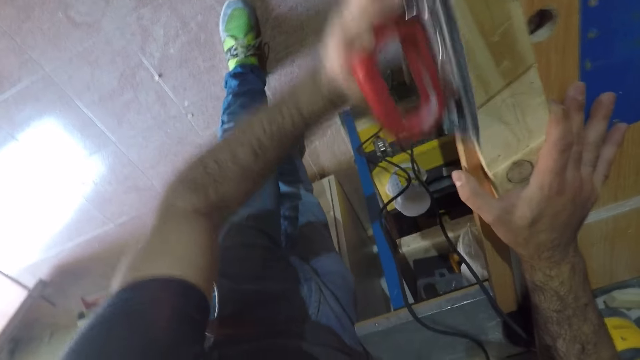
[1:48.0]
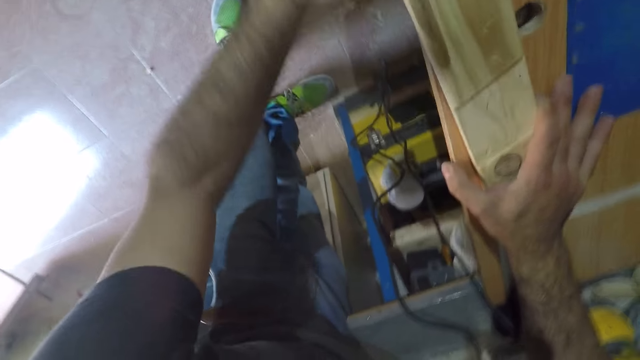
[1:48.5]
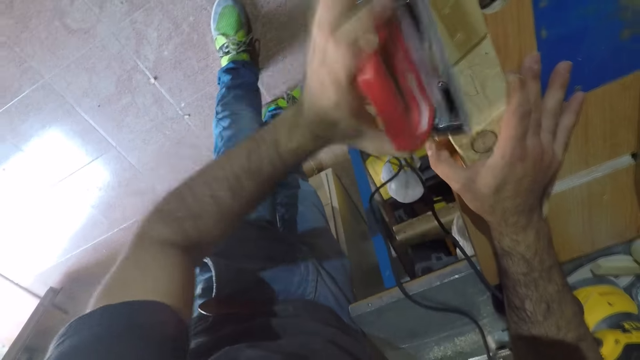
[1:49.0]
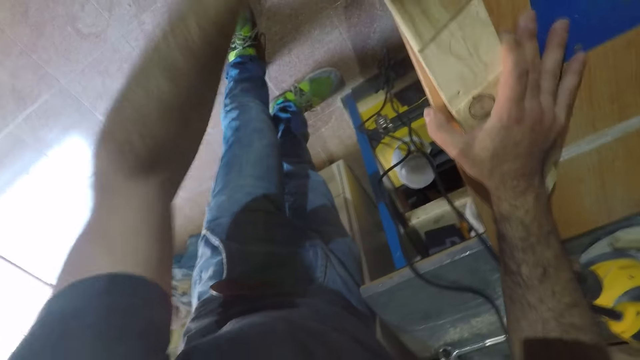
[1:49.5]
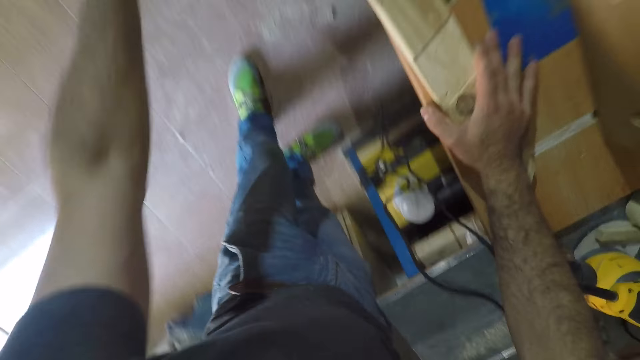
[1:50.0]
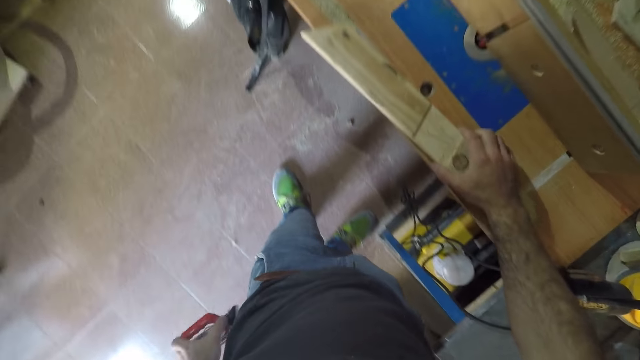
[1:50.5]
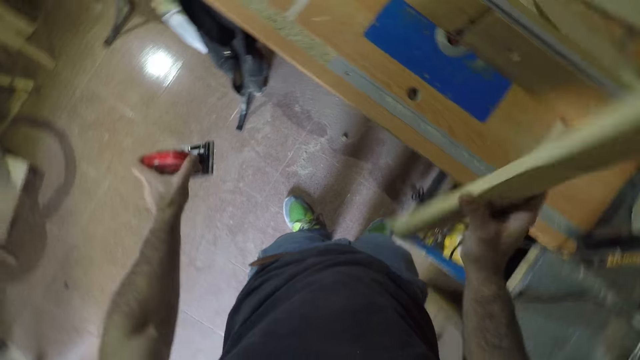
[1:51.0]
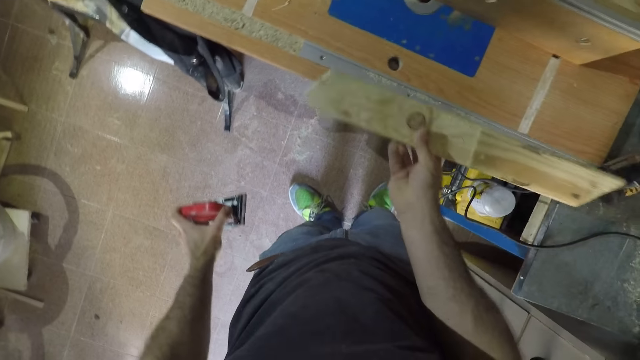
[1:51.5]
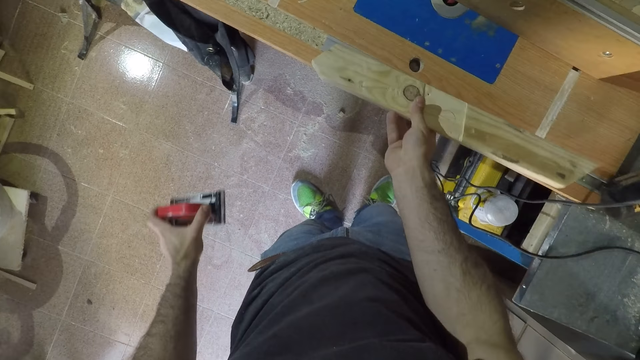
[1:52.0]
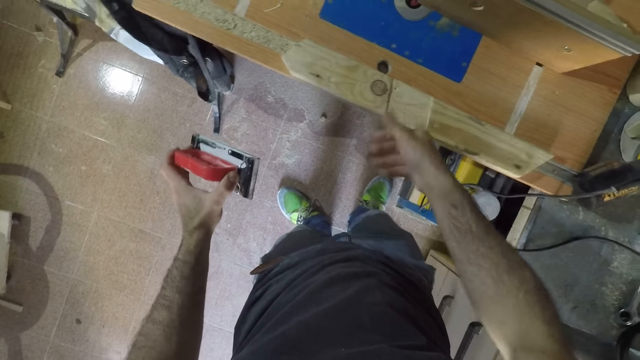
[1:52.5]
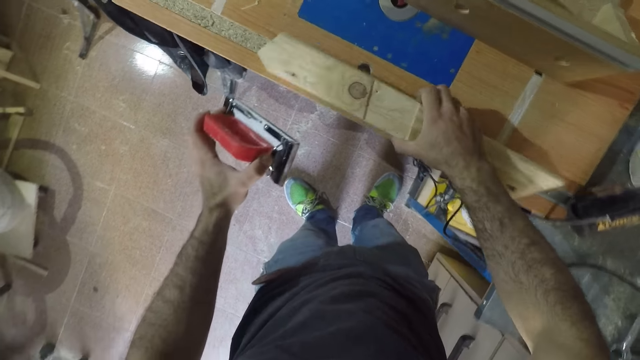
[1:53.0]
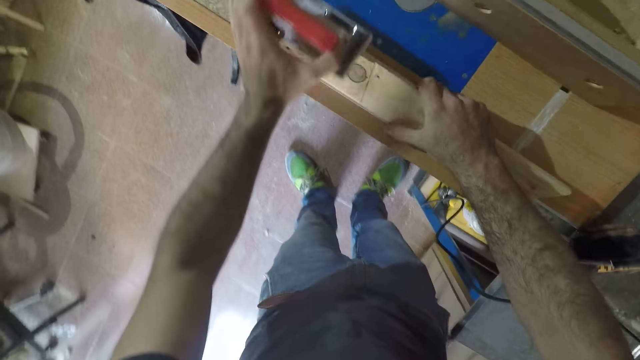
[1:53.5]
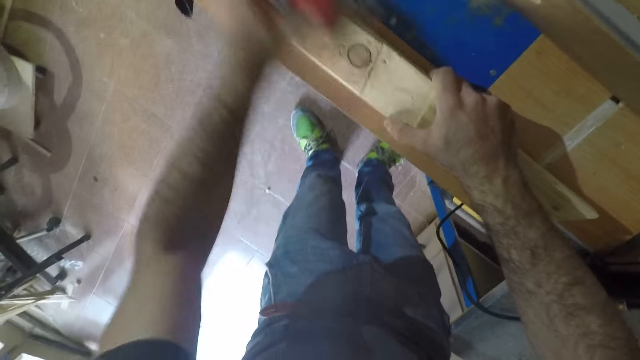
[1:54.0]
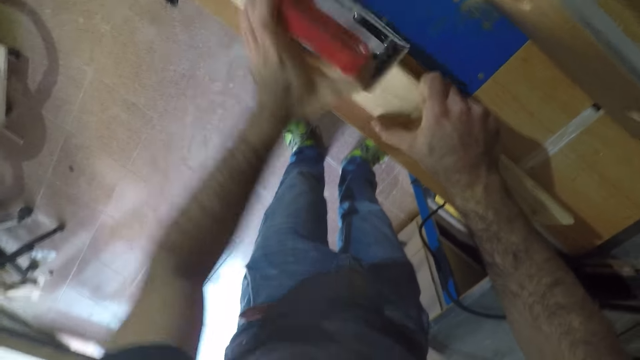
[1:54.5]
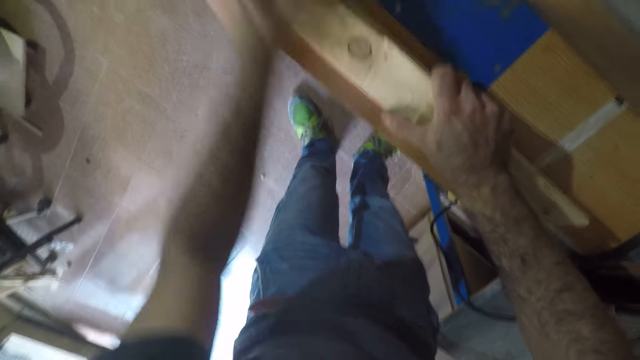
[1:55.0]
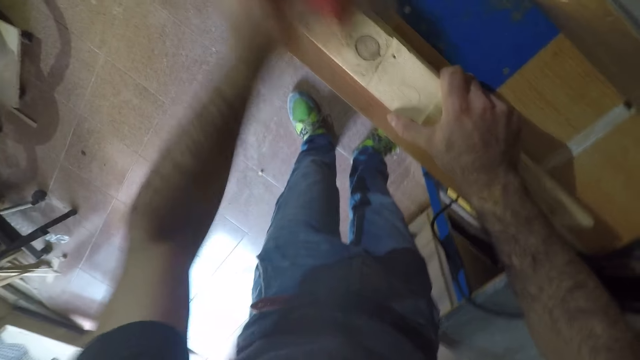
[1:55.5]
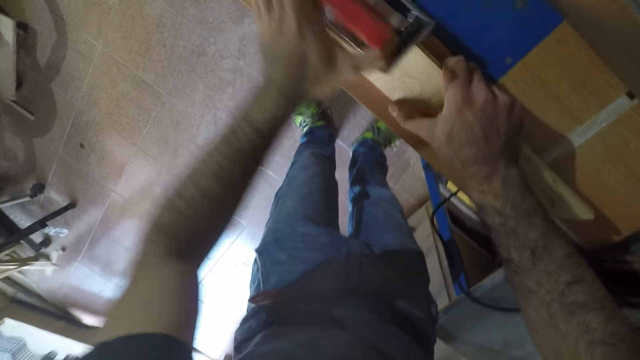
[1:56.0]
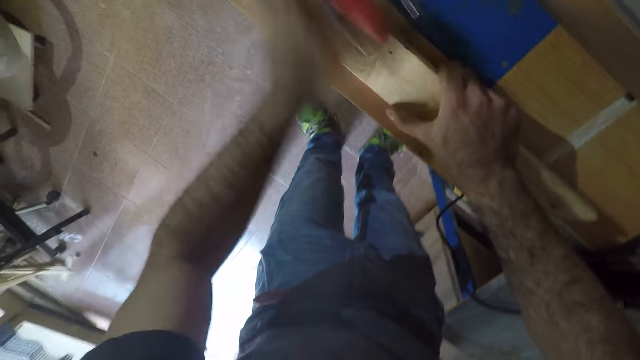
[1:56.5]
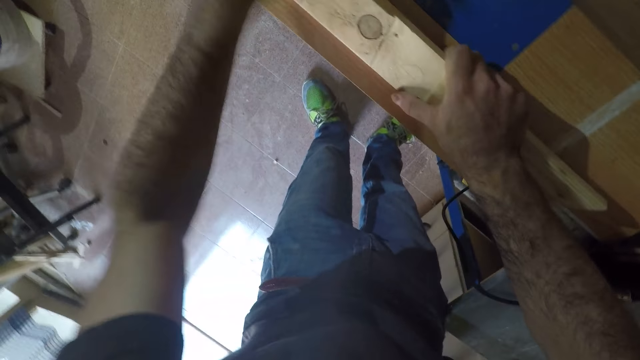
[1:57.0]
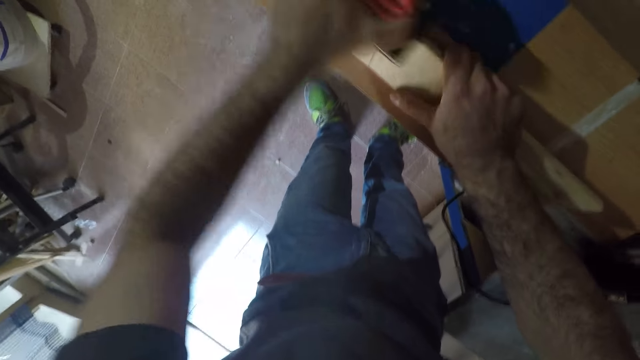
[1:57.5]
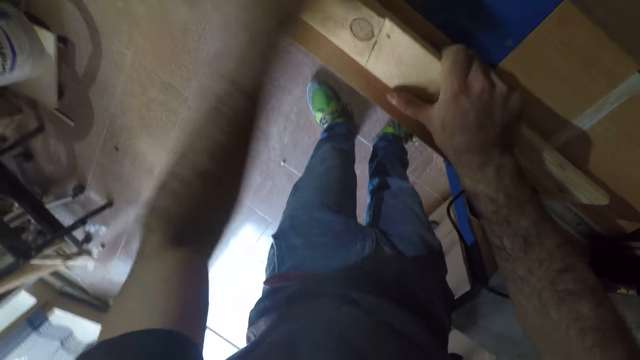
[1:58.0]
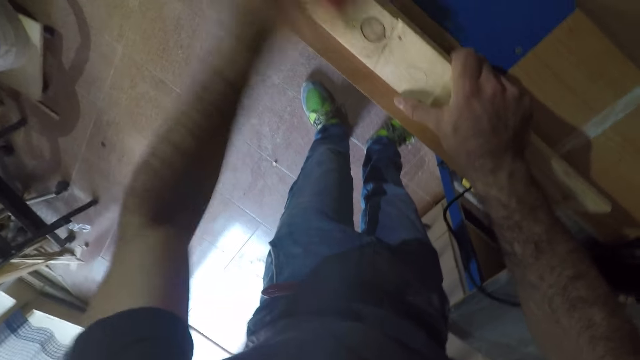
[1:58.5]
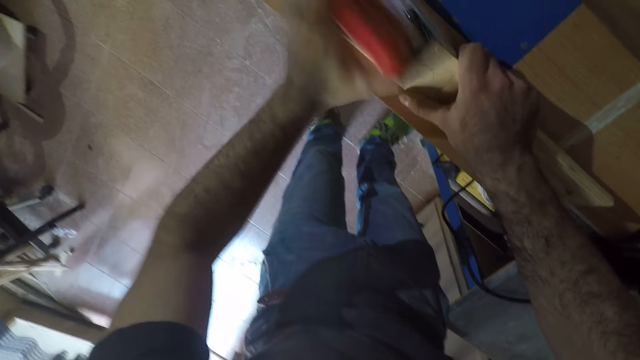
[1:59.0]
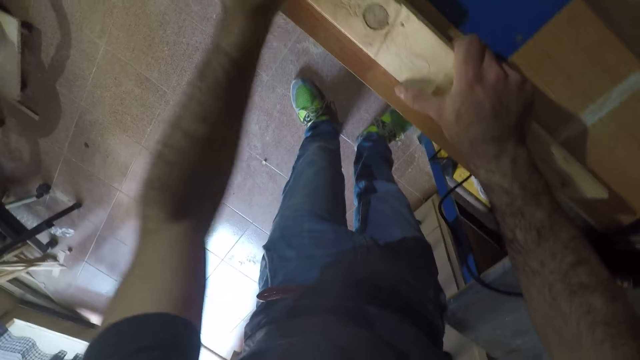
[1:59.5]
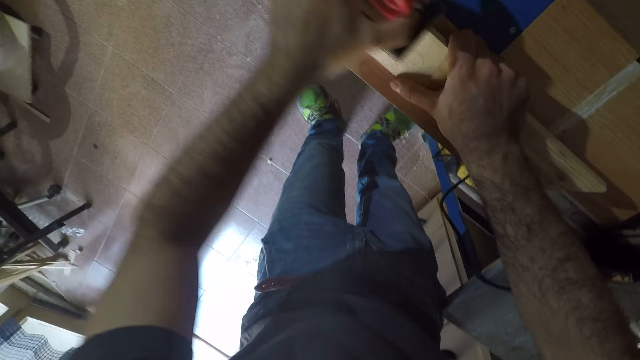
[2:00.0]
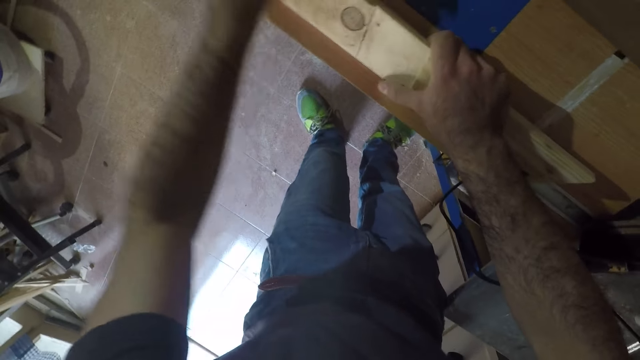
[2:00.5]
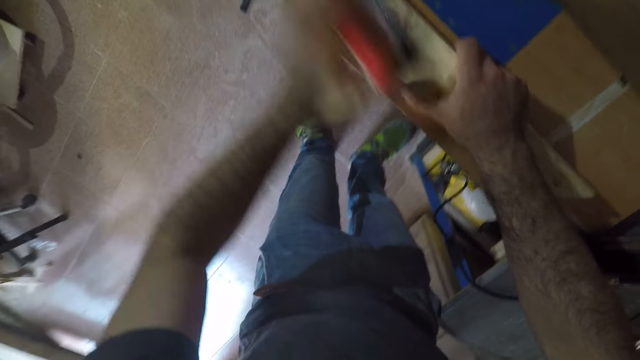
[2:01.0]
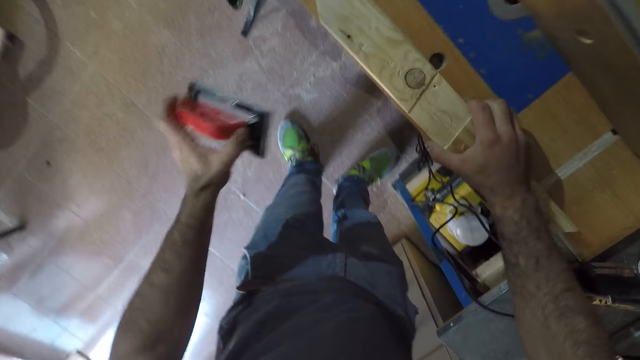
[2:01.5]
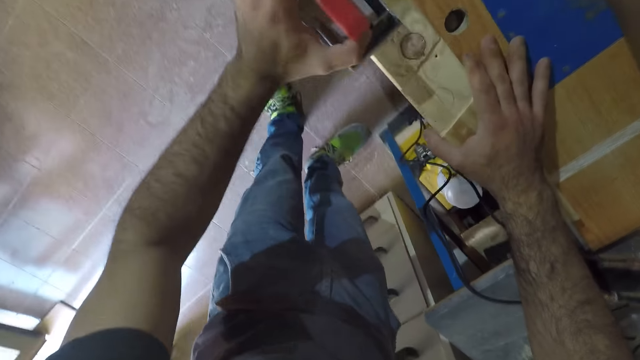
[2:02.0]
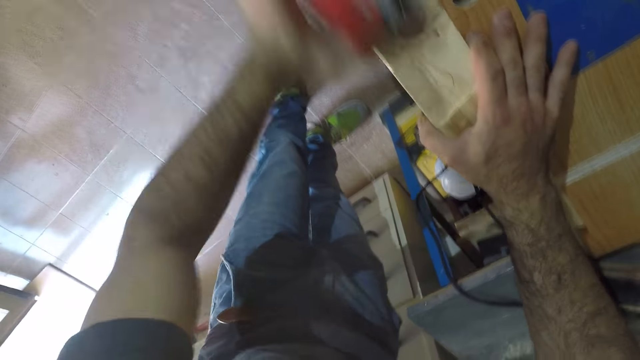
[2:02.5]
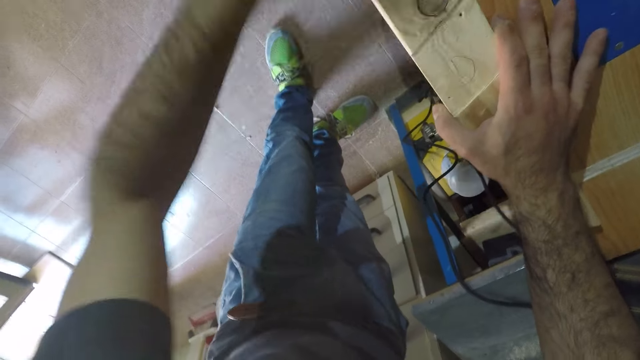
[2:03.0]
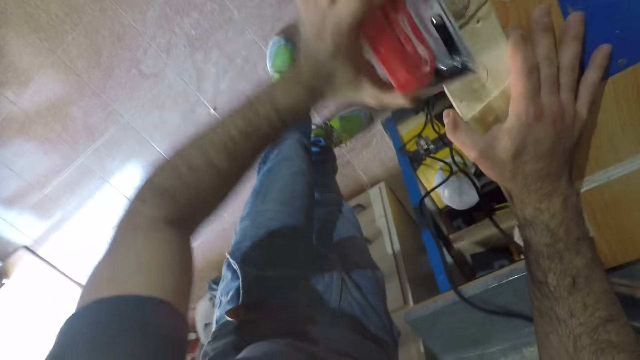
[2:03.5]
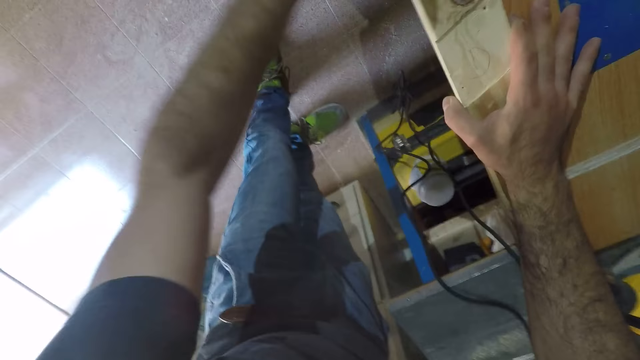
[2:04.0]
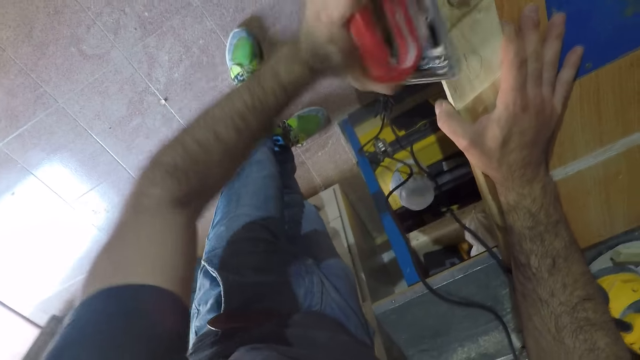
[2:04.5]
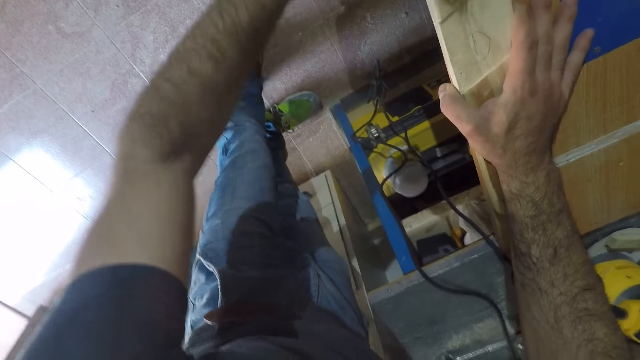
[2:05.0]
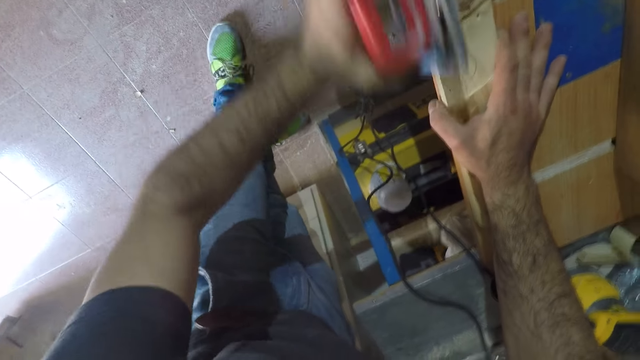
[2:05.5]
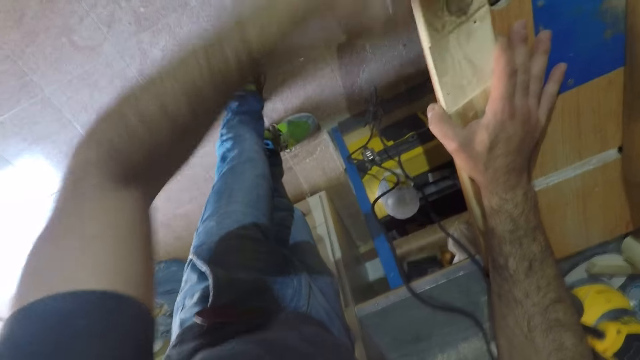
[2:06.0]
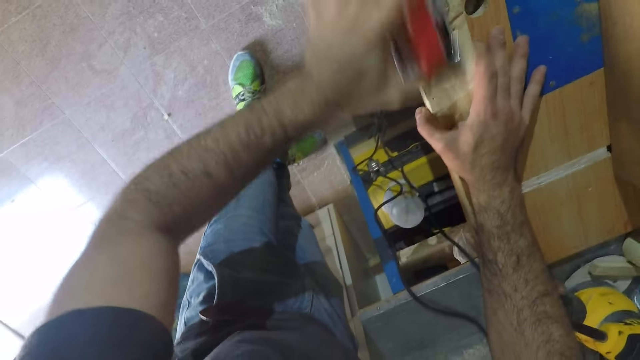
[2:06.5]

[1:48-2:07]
The camera wearer flips the wood to its other side with his right hand. He picks a wood from the table. He places the wood on the table. He smoothens the surface of the wood with the hand planer. He stares at the wood and smoothens the wood.

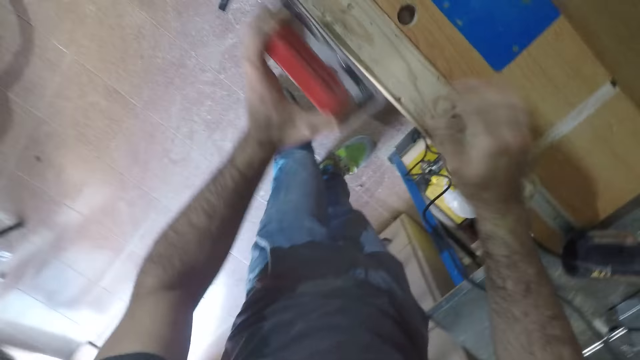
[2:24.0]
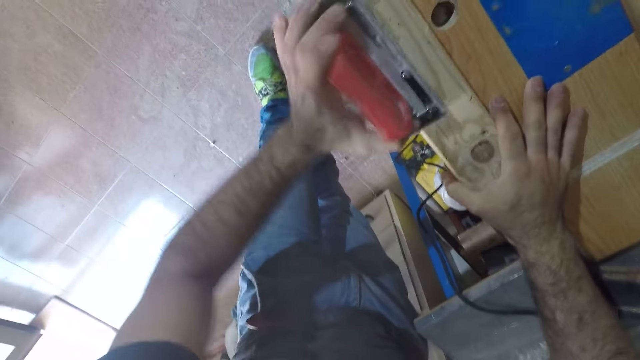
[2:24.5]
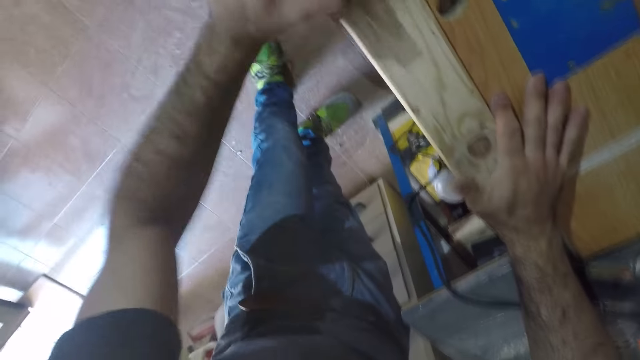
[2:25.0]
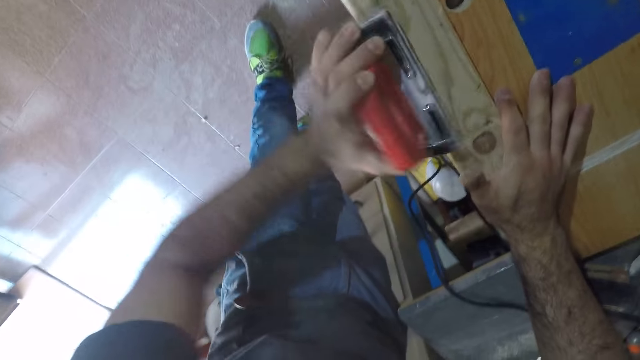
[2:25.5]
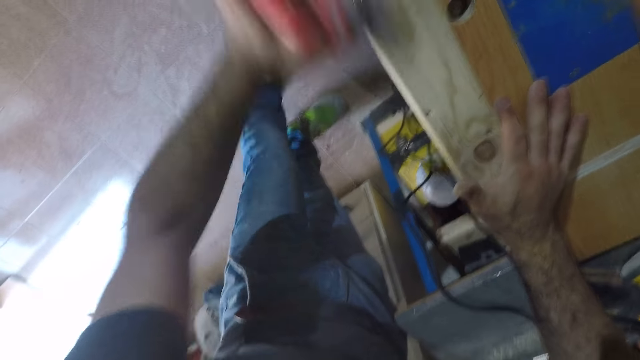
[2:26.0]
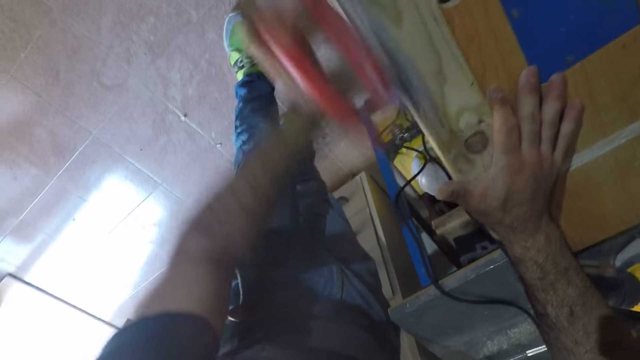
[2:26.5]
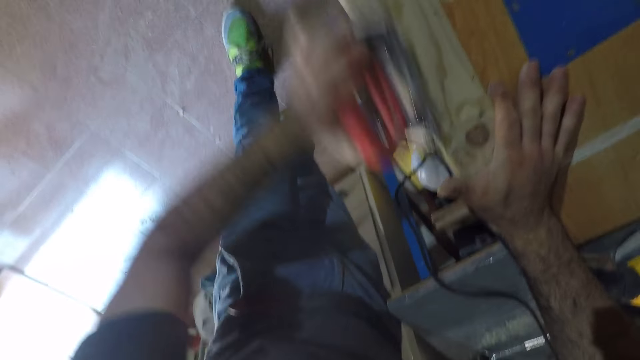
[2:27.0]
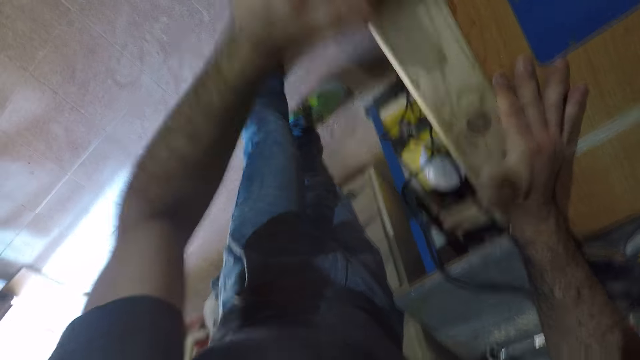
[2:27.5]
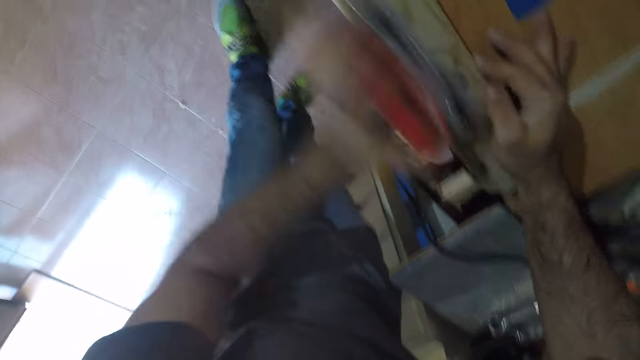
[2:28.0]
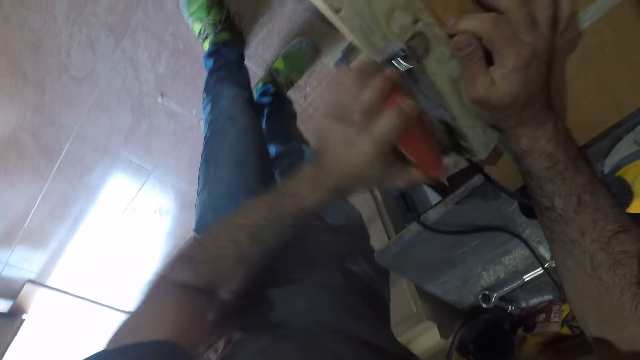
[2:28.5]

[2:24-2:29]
The camera wearer smoothens the wood with the hand planer.
